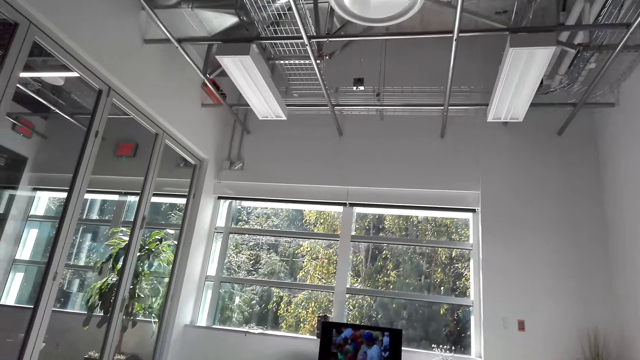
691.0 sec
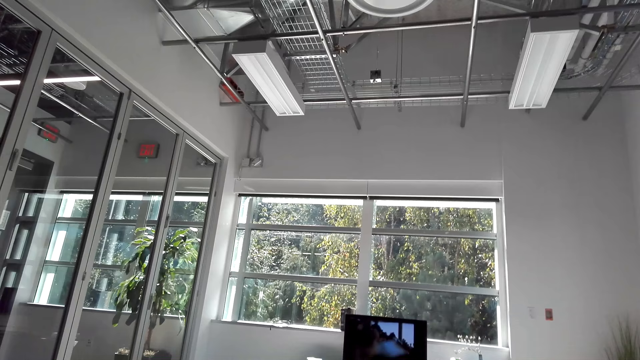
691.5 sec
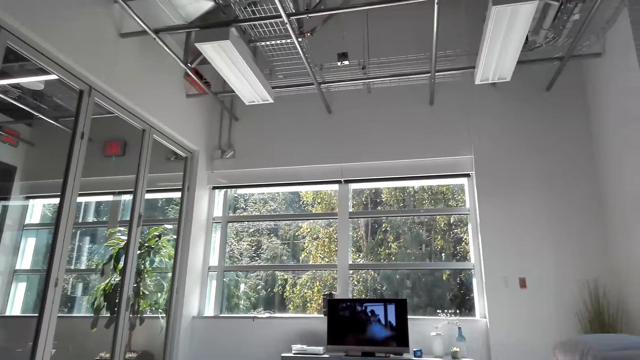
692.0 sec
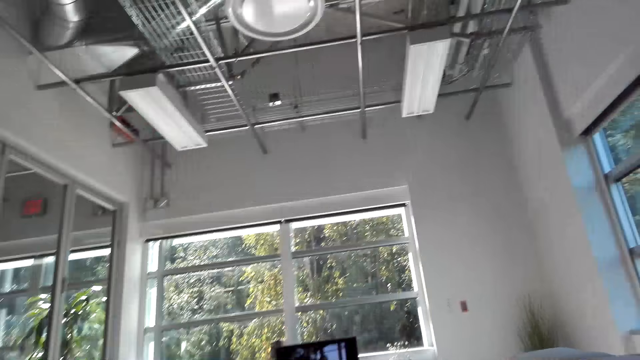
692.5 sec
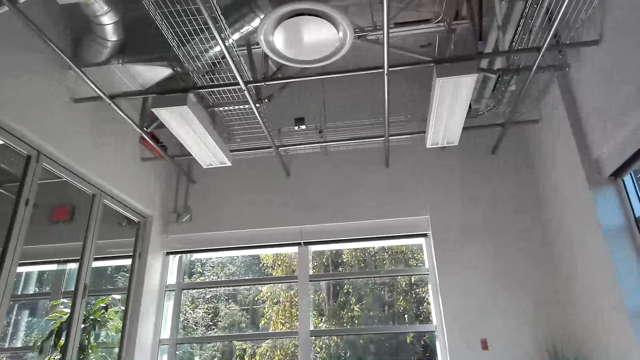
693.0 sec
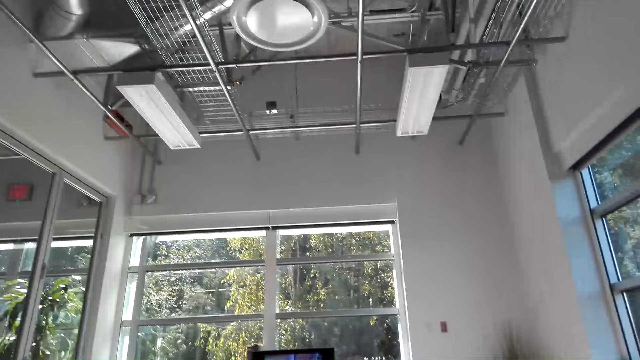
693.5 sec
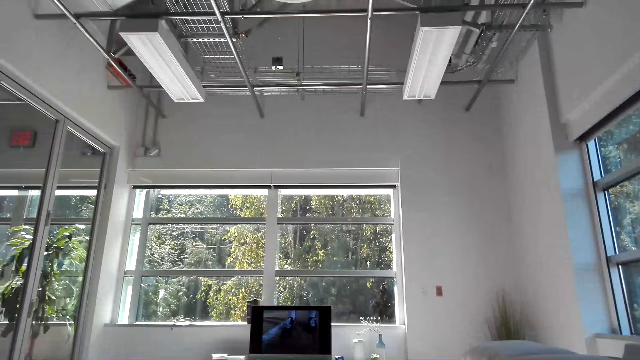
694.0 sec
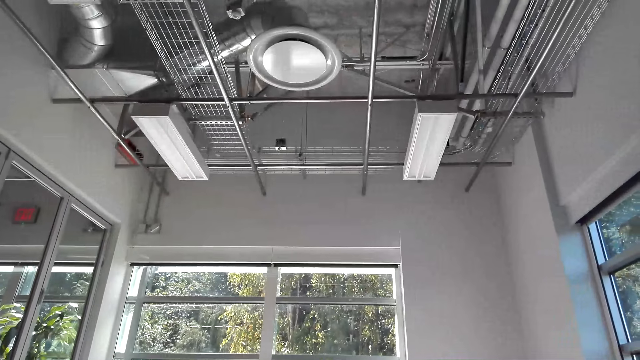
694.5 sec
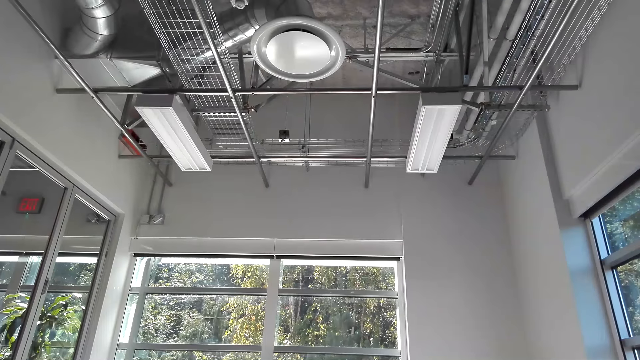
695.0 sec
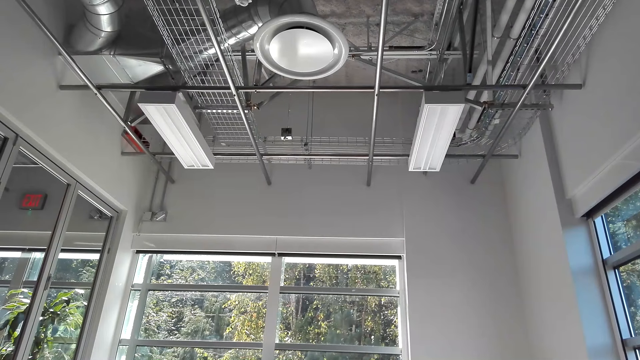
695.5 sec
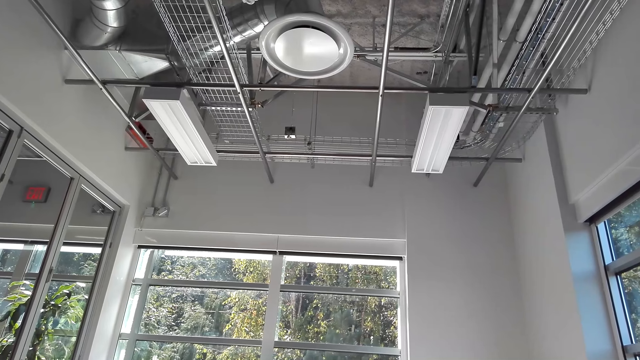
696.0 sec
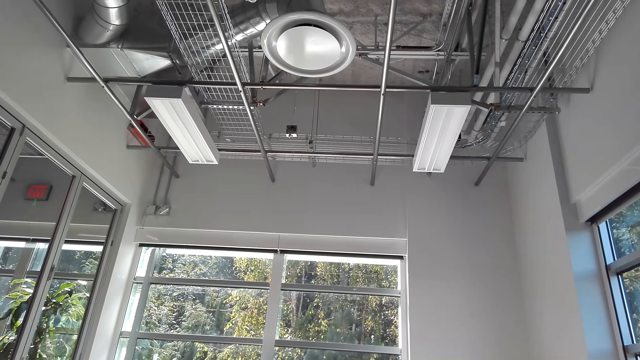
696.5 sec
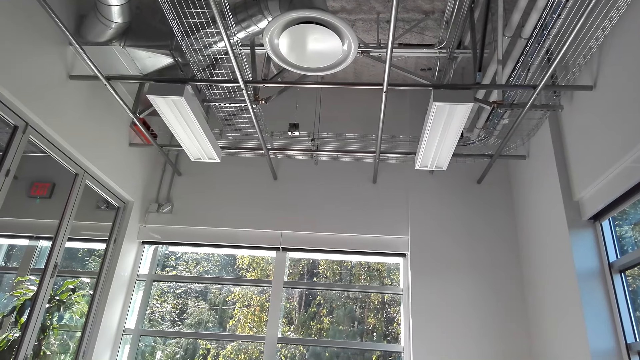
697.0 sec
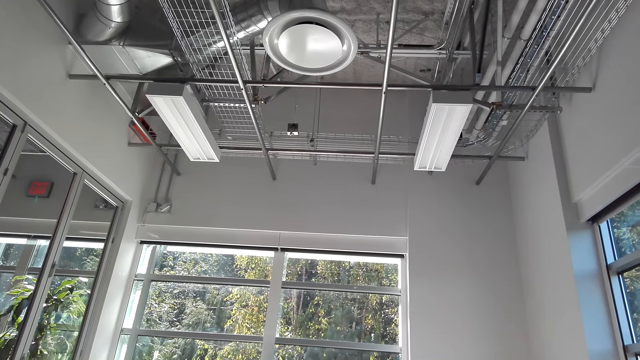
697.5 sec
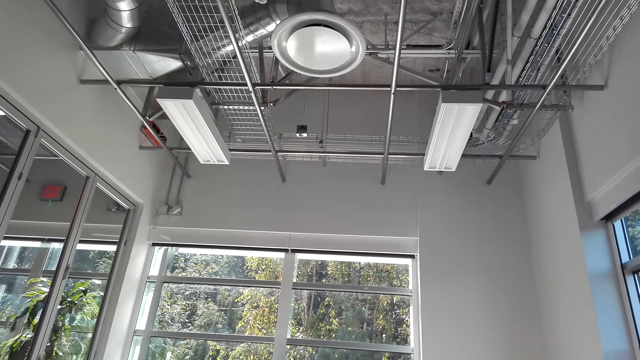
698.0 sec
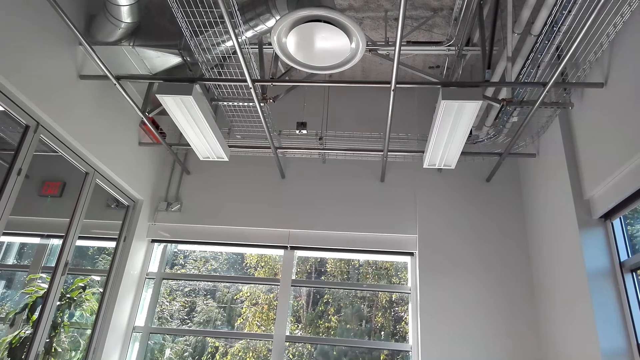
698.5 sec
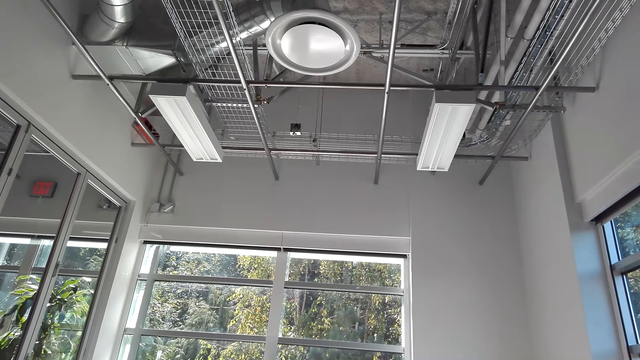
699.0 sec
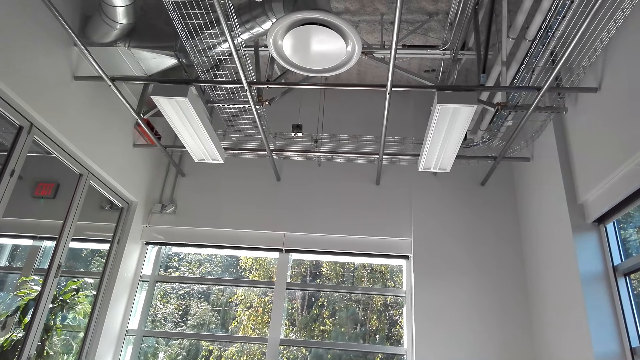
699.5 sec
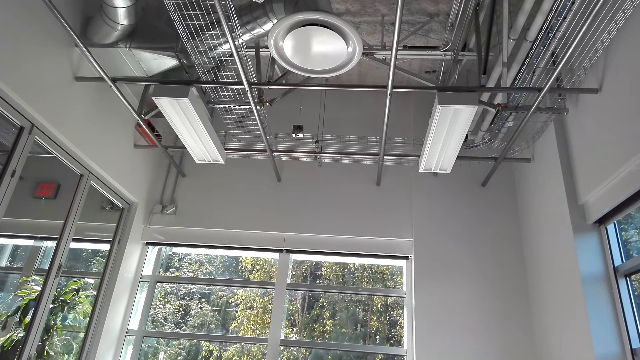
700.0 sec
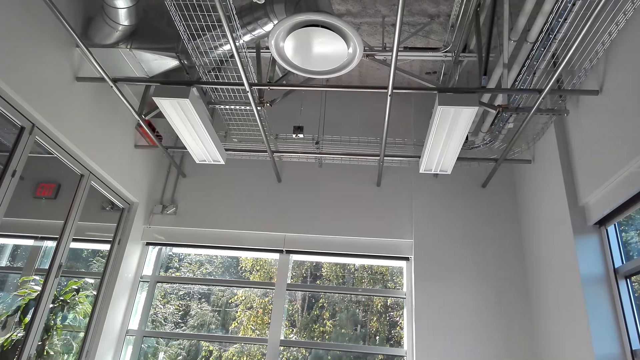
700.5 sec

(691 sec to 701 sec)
The camera wearer watches a movie on a television. They stare at the roof.

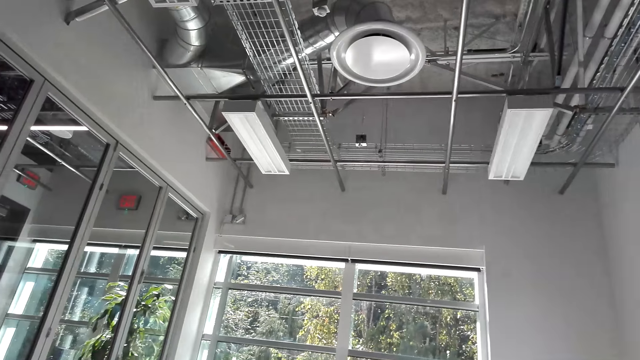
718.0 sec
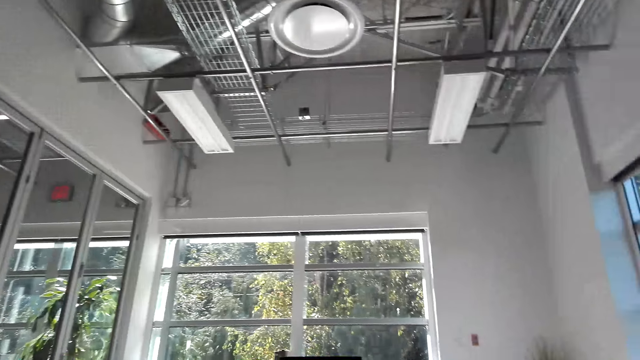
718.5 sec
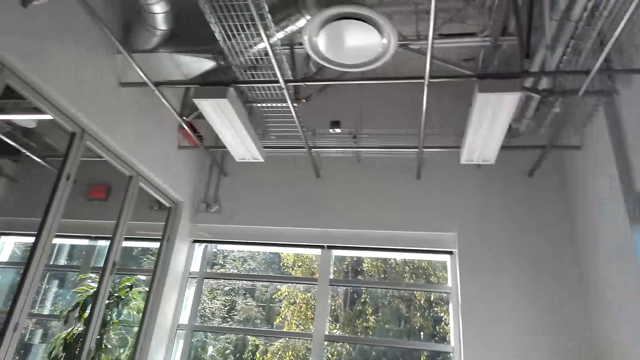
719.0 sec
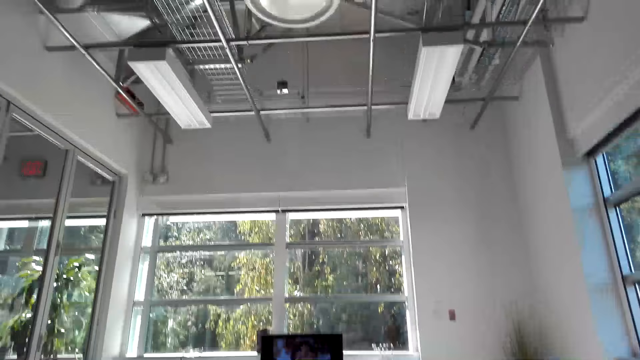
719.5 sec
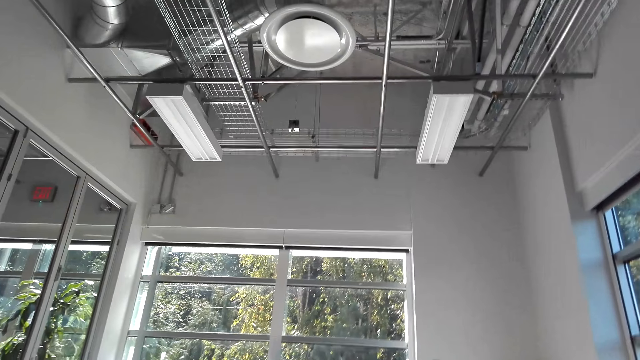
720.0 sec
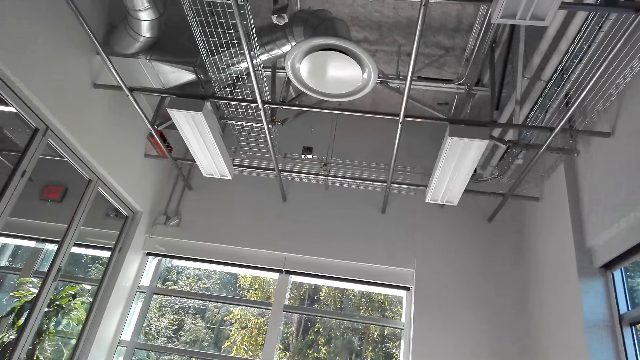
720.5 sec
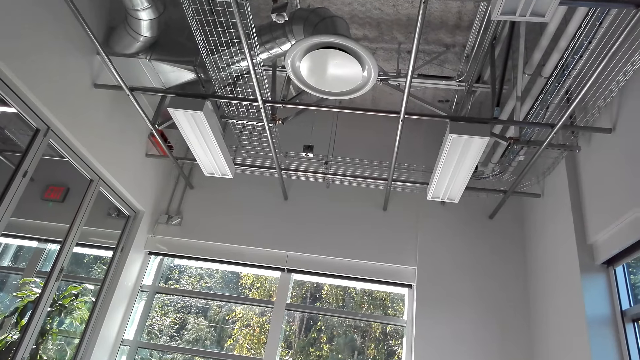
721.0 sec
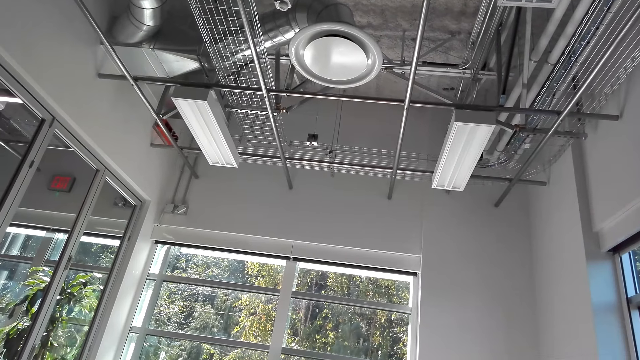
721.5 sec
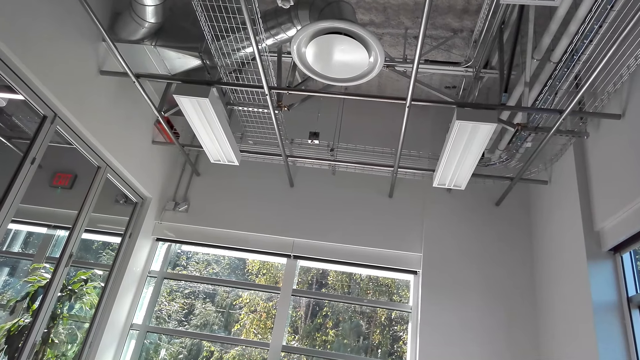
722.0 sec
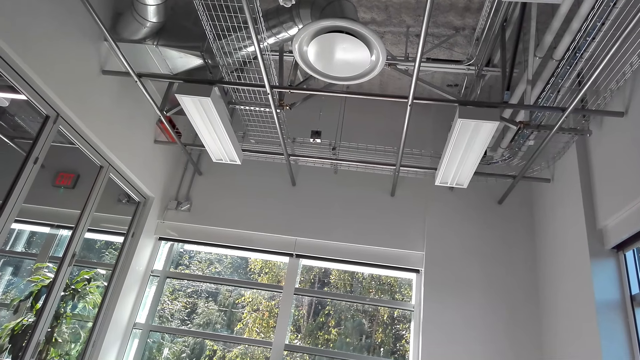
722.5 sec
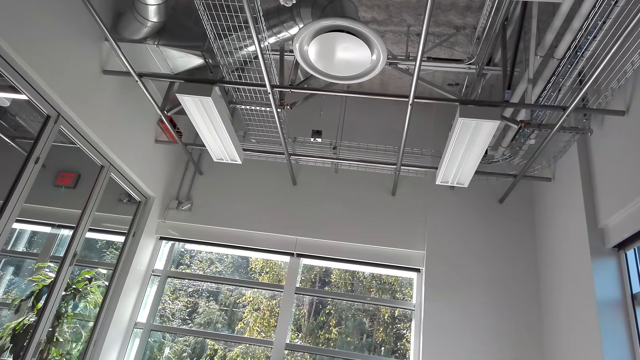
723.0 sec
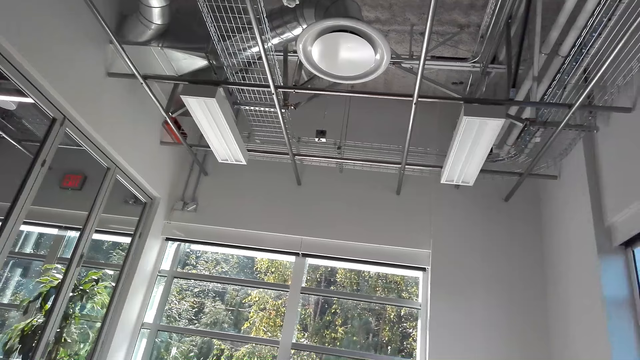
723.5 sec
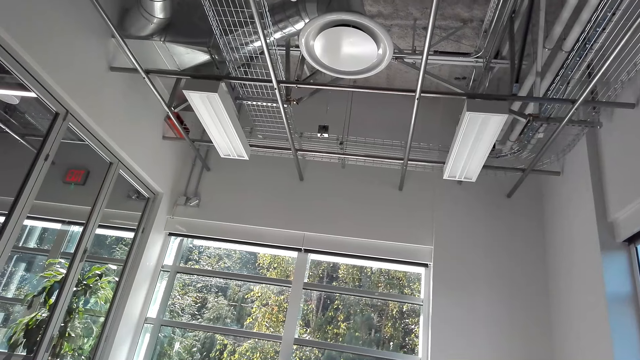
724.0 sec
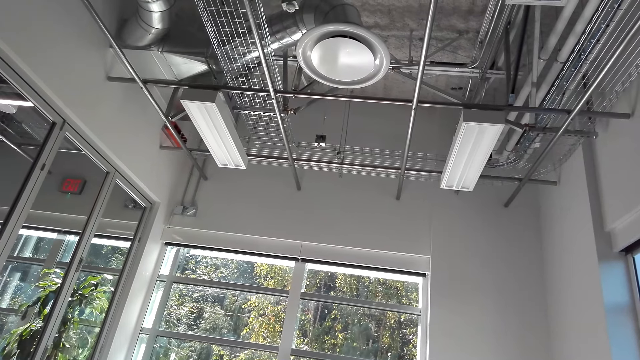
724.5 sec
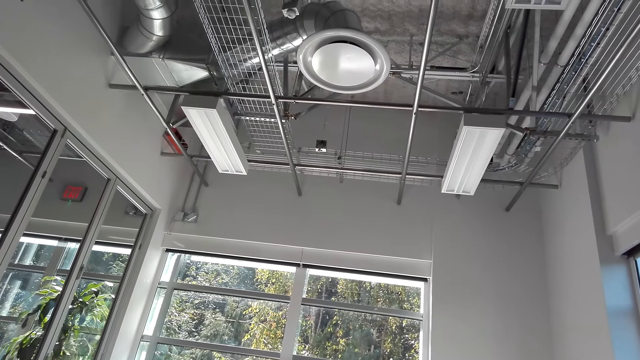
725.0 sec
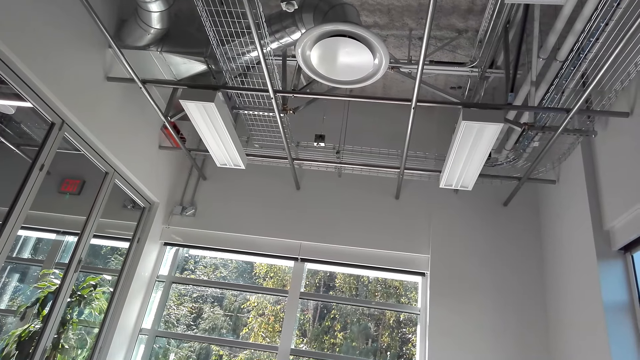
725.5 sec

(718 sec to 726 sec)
The camera wearer looks at the television. They stare at the roof.

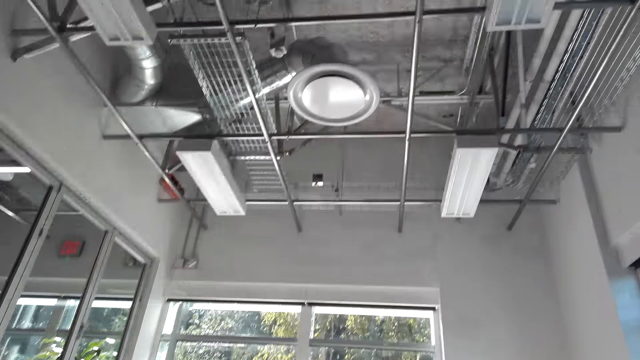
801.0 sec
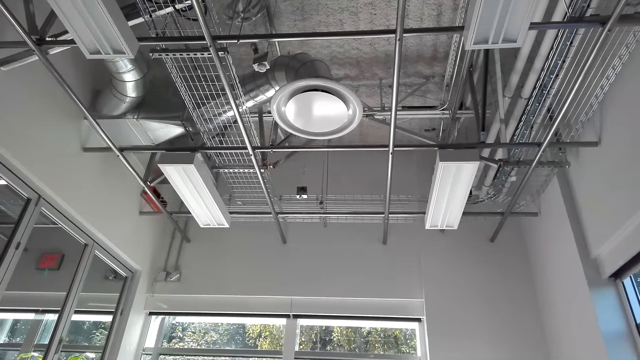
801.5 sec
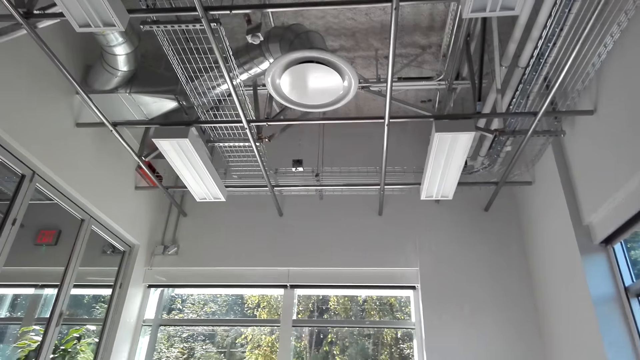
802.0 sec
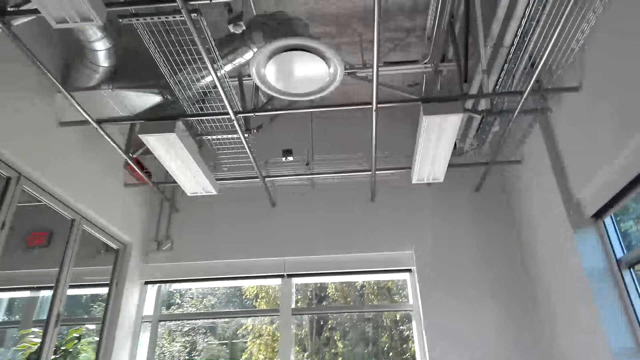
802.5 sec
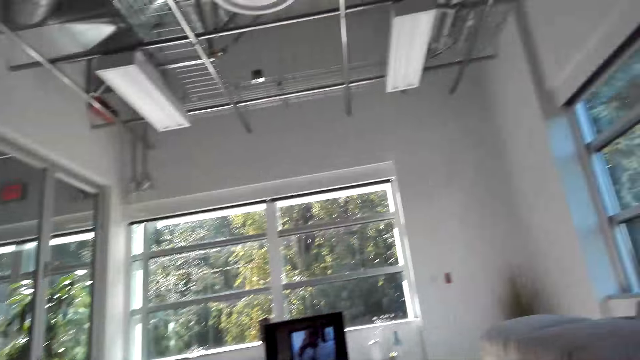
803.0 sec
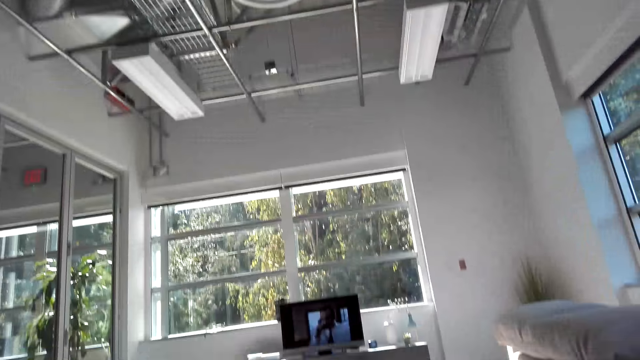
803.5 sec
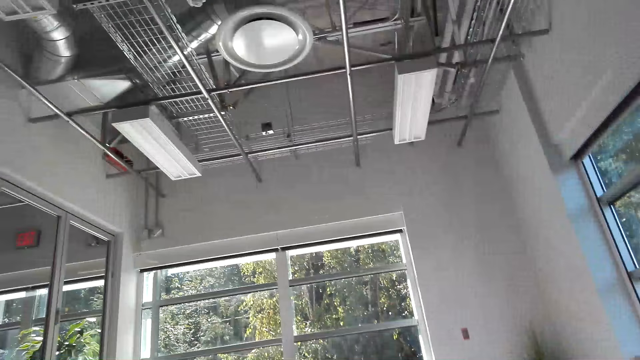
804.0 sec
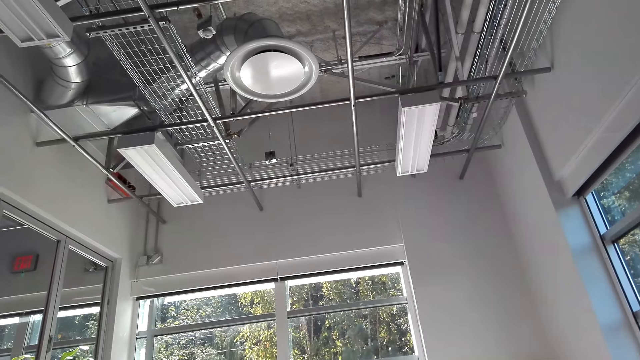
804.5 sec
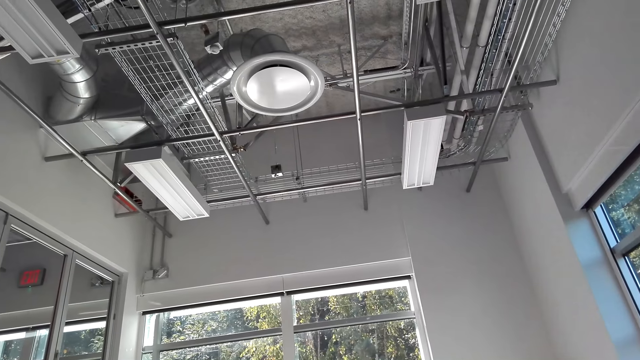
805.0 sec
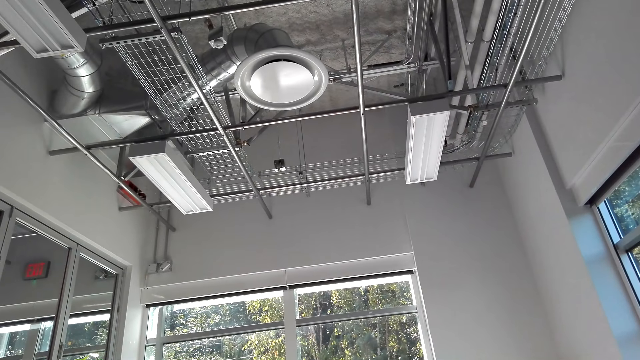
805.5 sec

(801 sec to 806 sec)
The camera wearer looks at the television. They stare at the roof.
